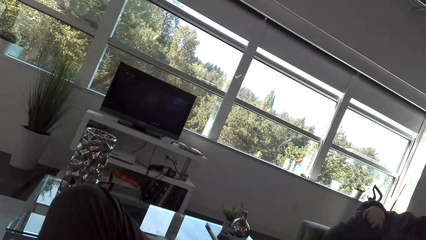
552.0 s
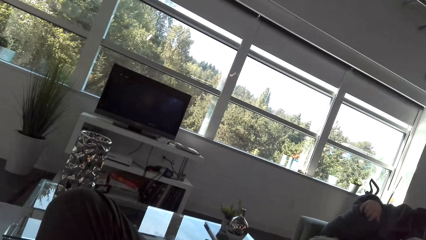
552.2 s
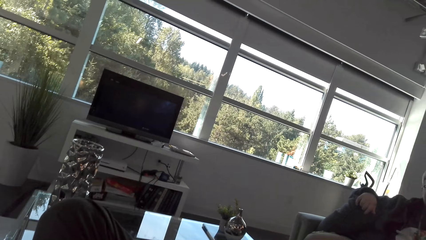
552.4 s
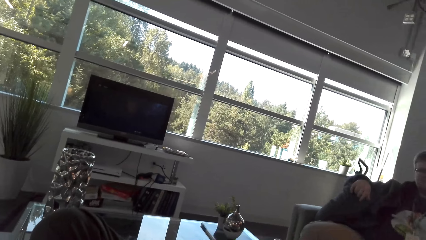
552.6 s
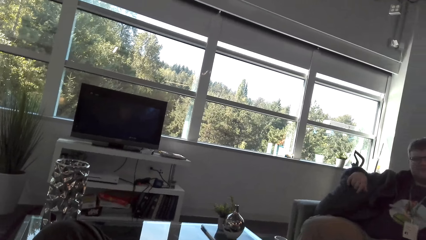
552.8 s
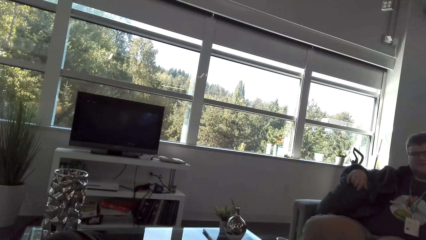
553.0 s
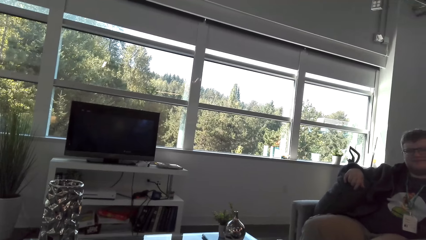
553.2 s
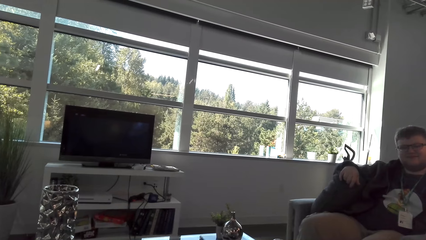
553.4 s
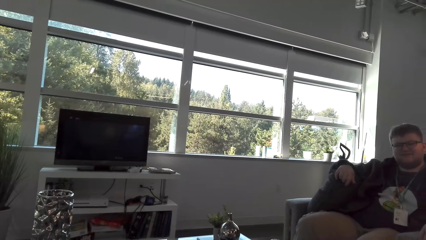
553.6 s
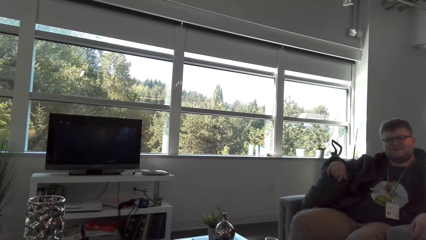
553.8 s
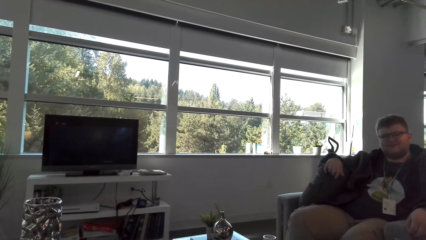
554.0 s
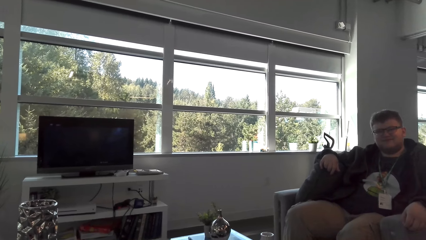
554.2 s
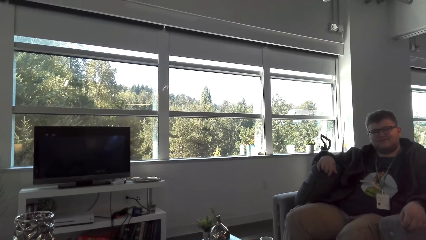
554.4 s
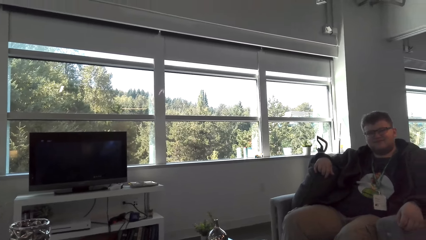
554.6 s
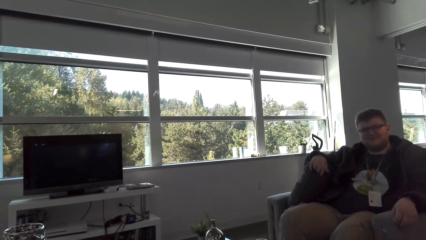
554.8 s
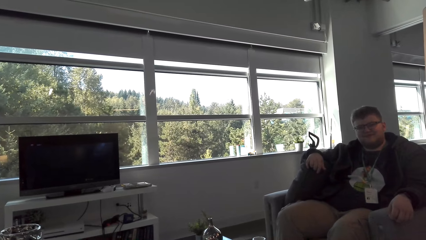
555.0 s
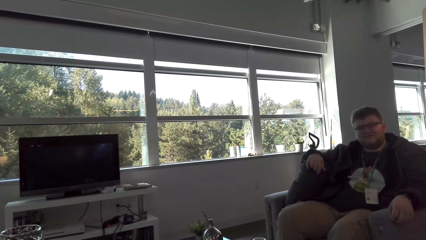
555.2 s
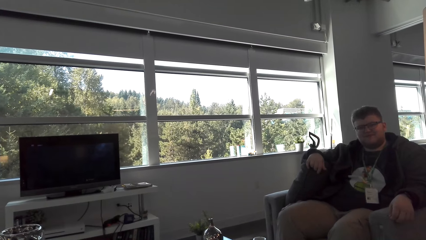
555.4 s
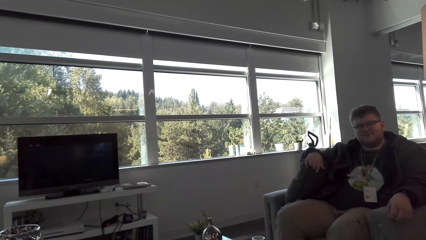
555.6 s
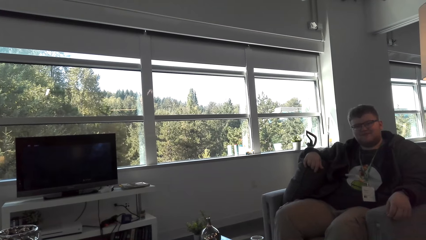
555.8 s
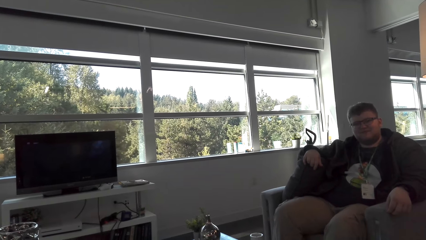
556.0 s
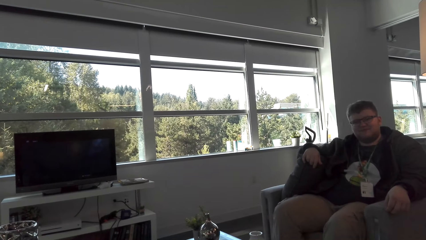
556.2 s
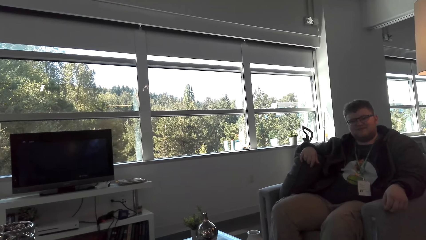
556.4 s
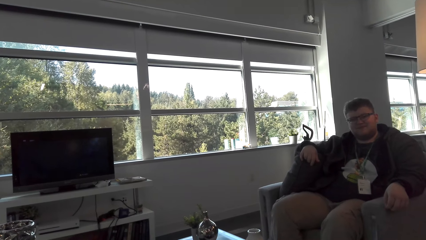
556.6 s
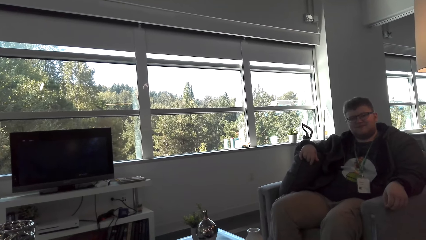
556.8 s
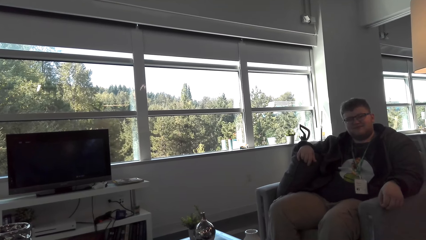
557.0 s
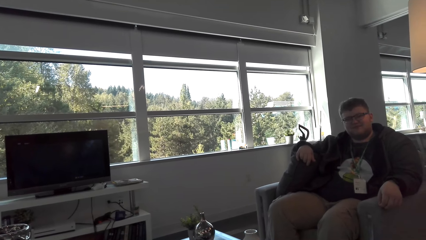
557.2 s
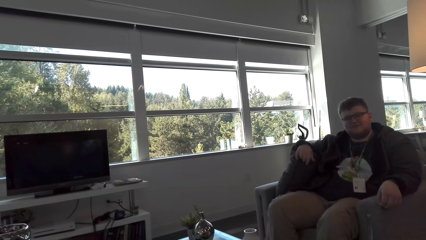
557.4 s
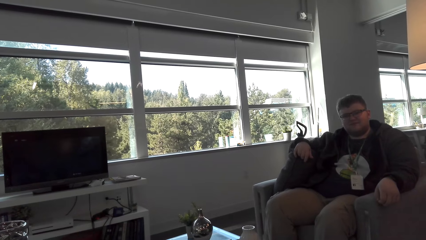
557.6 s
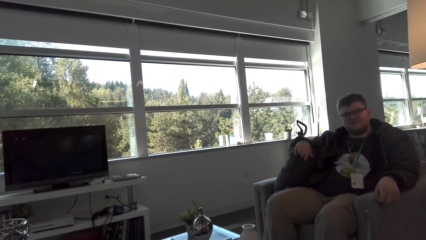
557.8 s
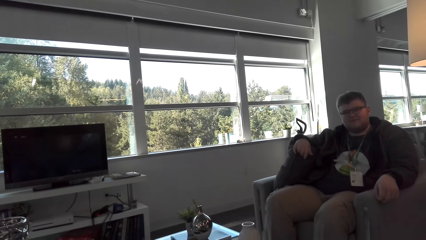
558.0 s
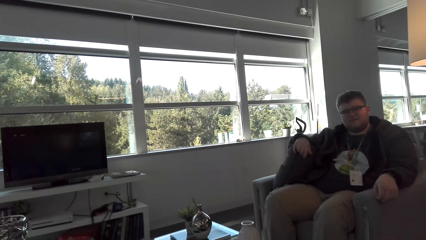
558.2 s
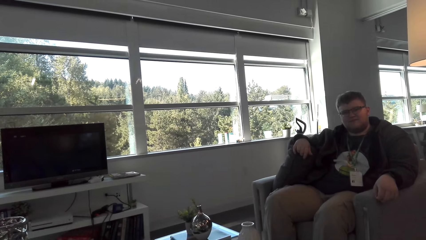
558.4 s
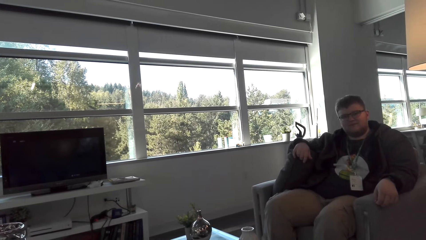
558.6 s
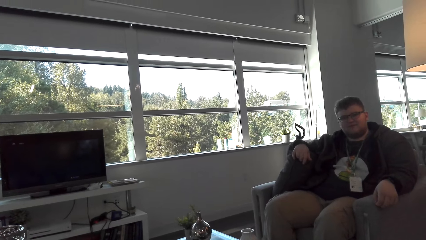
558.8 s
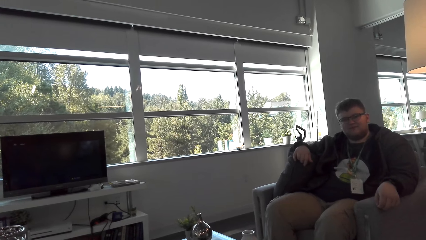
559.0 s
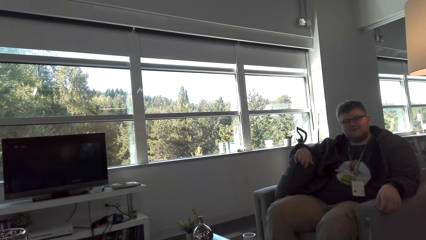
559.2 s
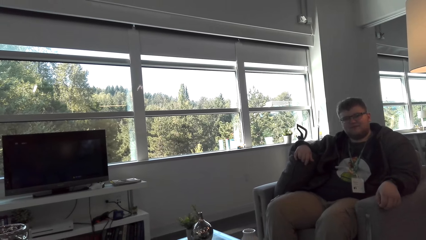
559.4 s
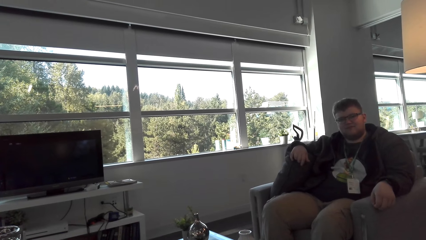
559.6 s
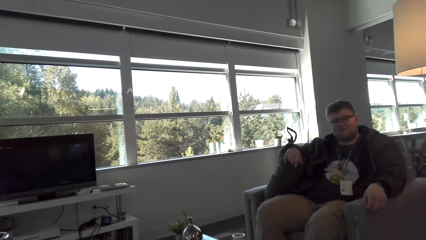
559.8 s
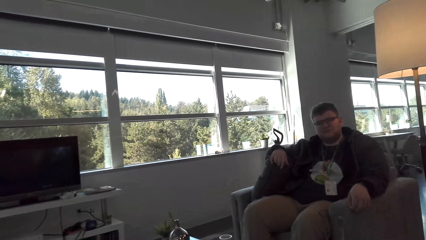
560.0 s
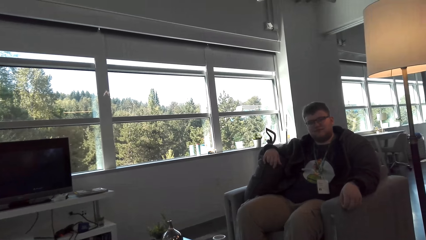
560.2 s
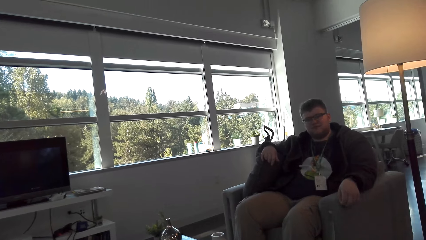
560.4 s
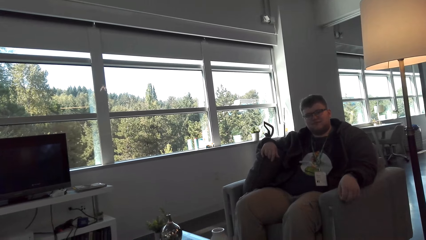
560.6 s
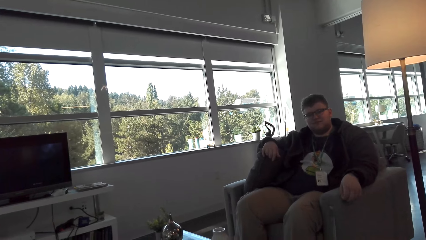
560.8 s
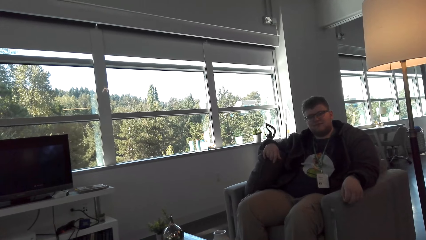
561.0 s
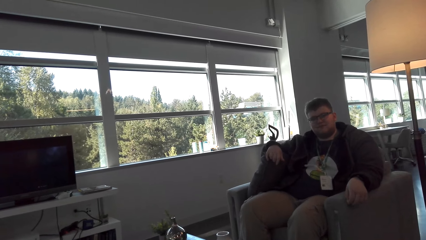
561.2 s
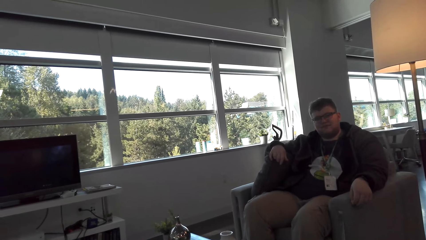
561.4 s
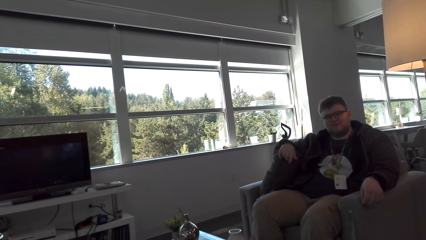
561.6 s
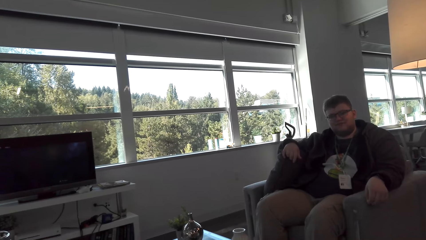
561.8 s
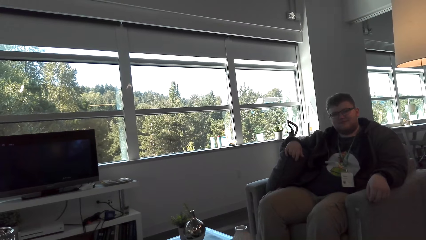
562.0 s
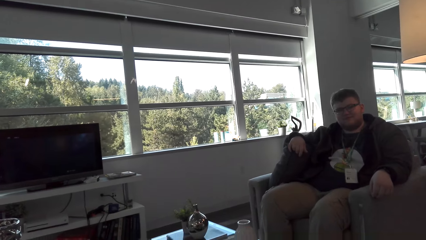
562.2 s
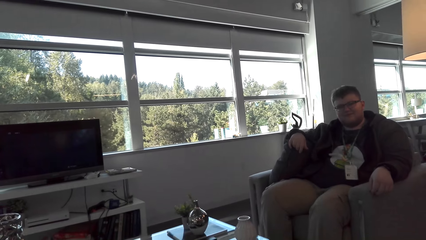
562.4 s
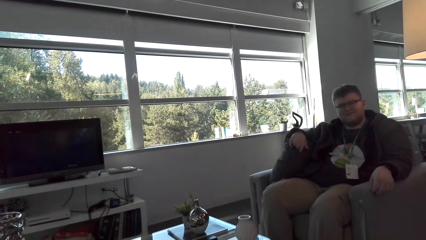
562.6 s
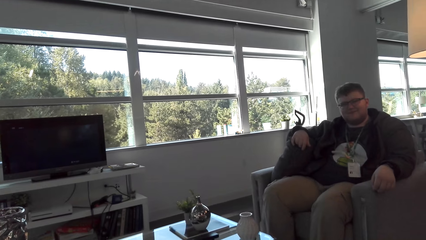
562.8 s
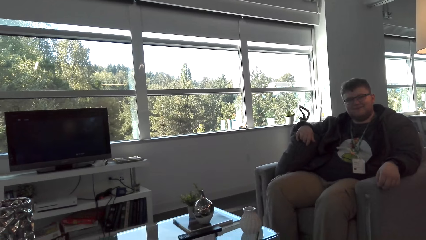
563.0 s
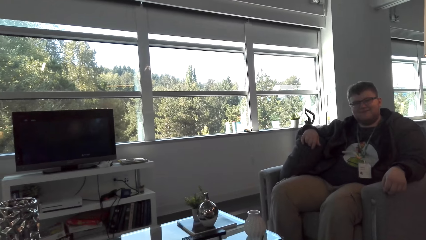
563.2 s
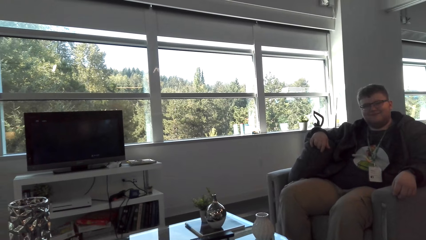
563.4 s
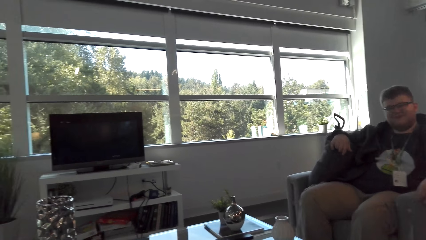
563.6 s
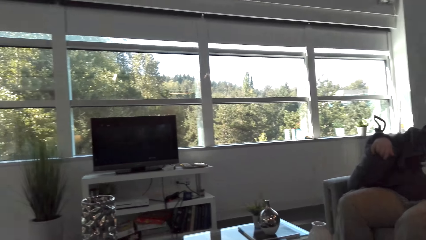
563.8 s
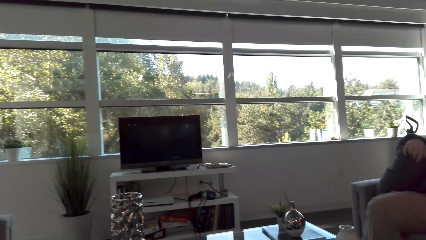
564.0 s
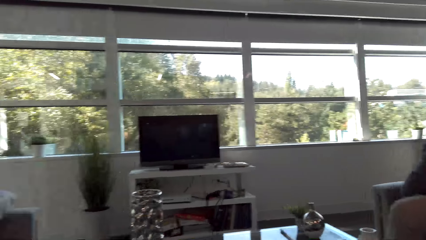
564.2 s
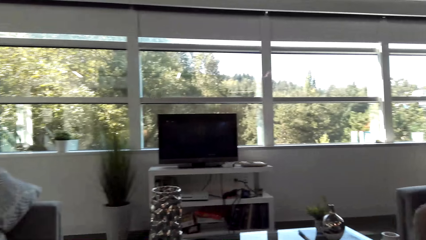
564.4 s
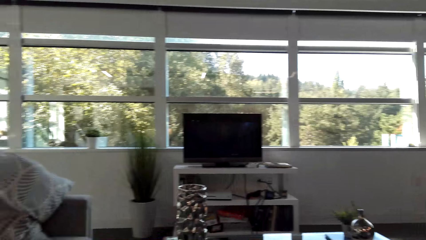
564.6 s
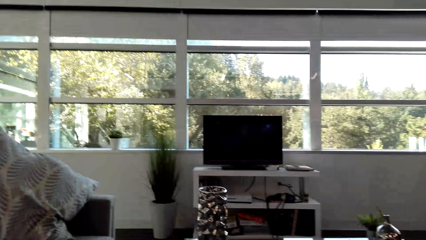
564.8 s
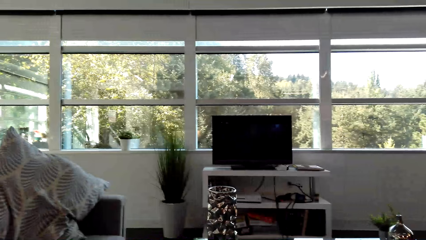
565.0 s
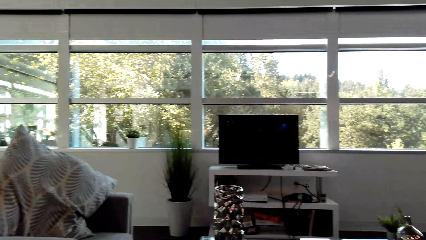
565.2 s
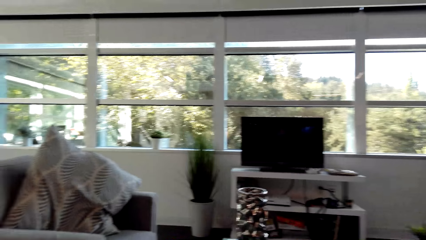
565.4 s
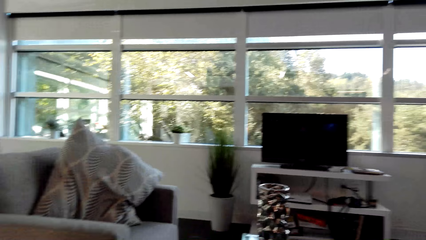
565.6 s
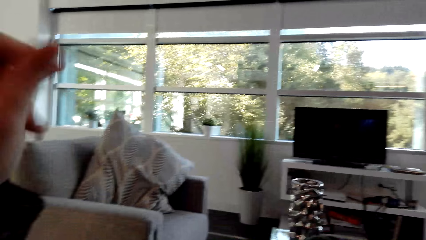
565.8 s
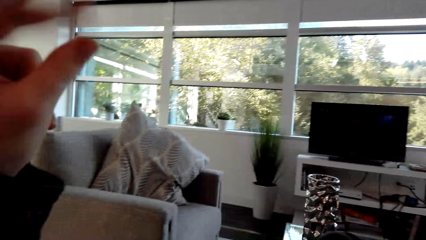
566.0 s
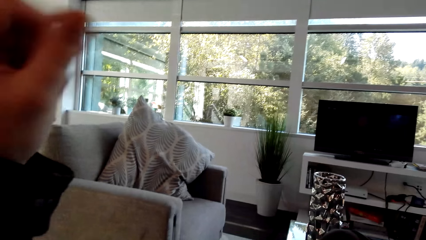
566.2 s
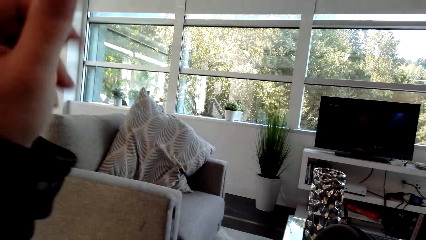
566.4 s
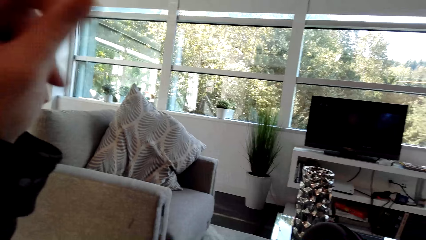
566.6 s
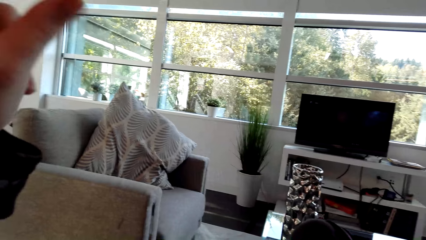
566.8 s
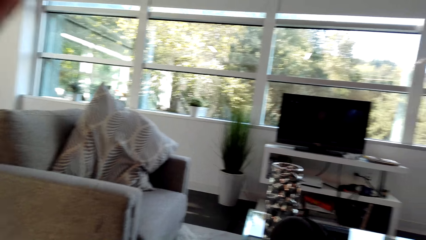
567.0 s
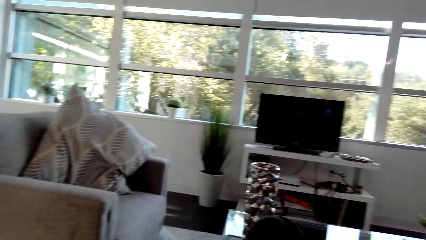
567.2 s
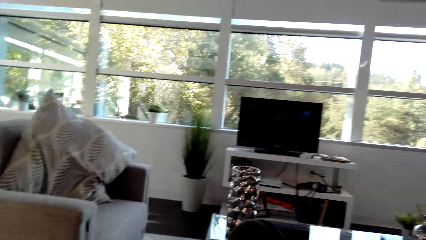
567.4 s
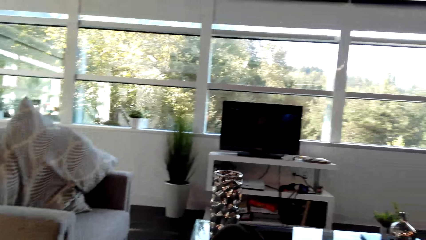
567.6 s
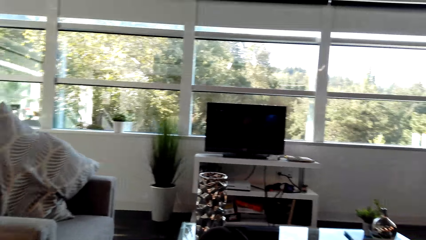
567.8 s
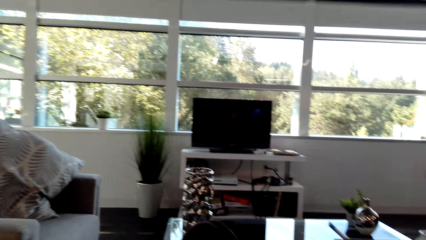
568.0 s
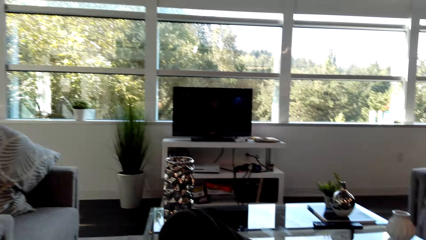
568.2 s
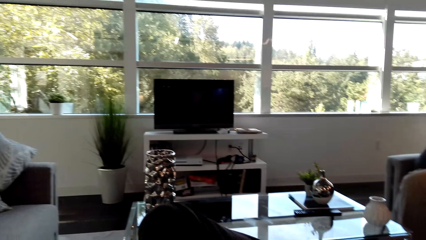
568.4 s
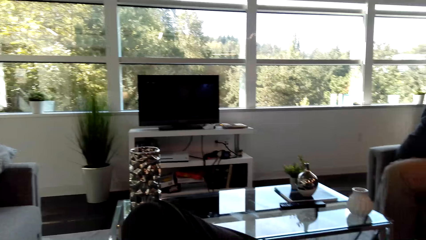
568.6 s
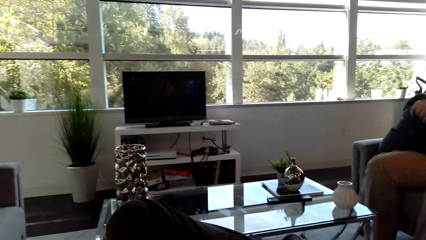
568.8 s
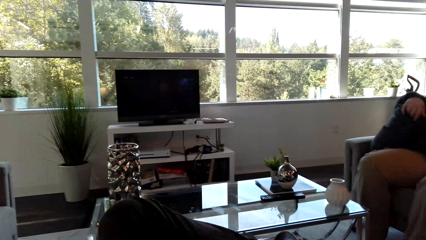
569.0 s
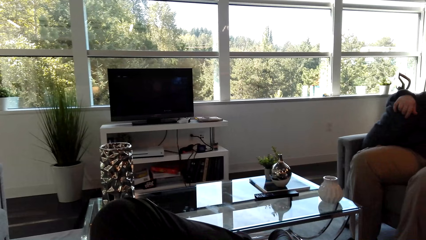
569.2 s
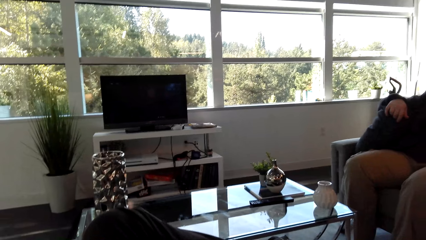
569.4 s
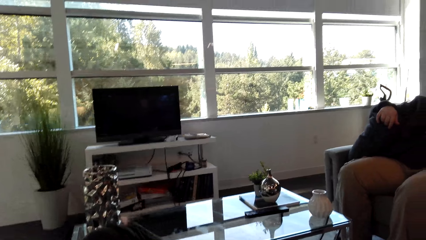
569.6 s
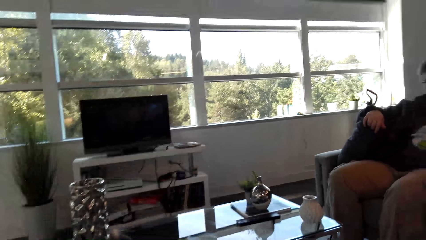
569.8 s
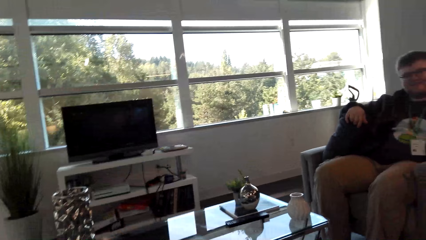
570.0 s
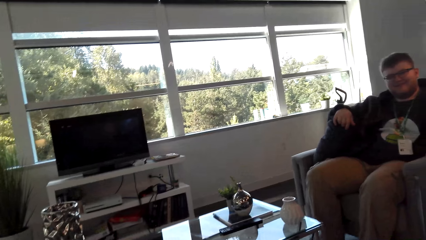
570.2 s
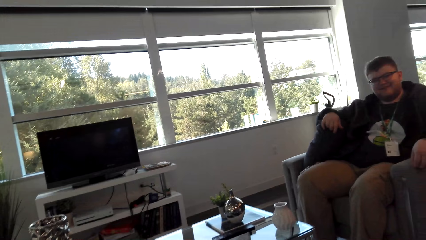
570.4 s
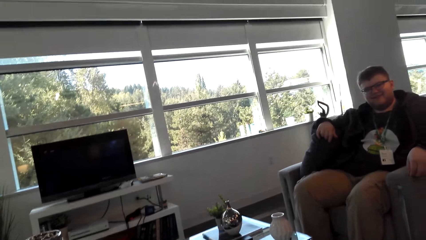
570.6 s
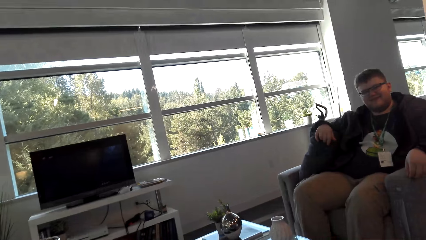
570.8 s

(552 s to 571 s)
The camera wearer looks at a man. They look around. They move their hand. They look around.
